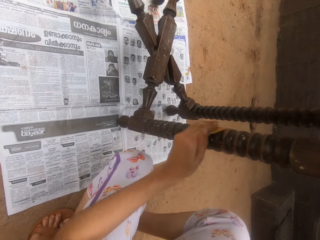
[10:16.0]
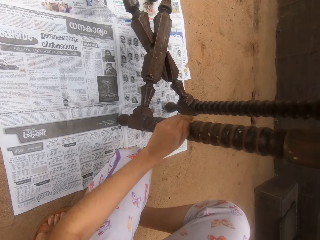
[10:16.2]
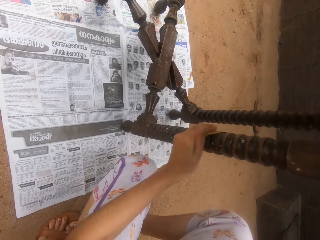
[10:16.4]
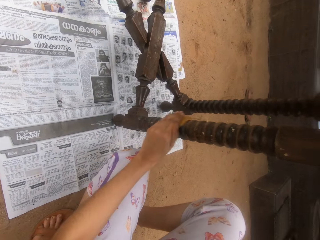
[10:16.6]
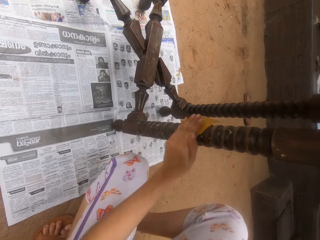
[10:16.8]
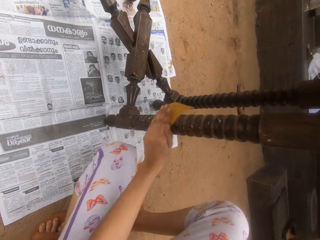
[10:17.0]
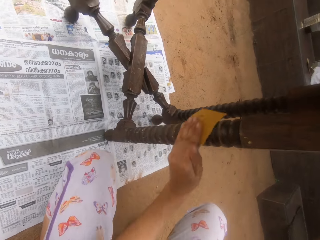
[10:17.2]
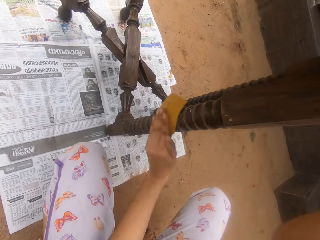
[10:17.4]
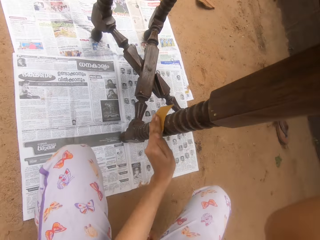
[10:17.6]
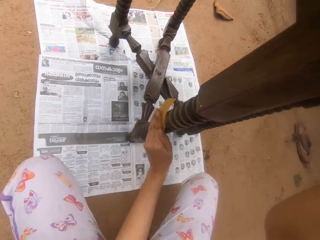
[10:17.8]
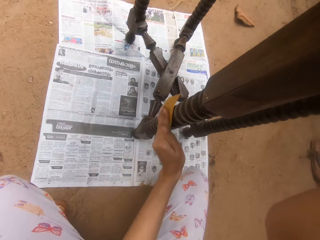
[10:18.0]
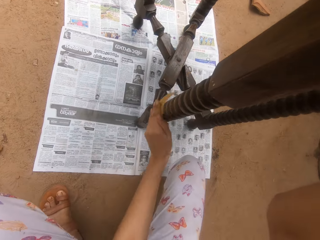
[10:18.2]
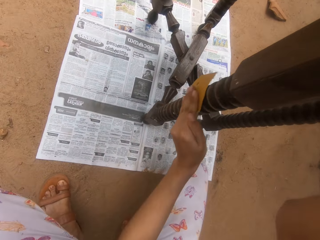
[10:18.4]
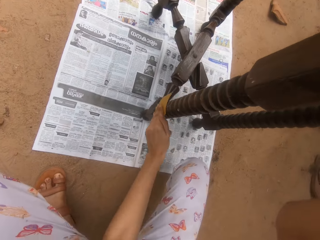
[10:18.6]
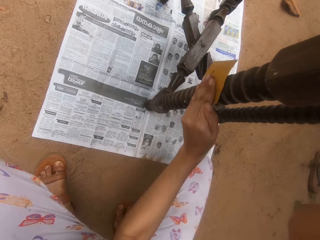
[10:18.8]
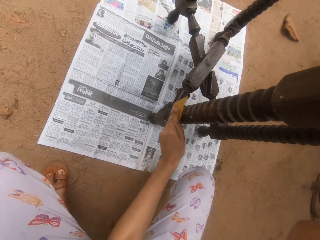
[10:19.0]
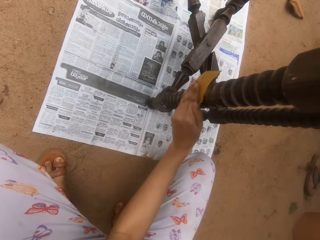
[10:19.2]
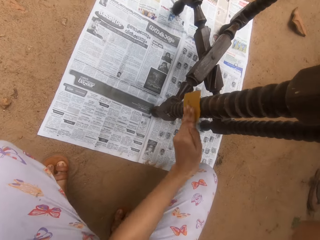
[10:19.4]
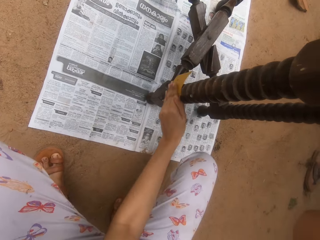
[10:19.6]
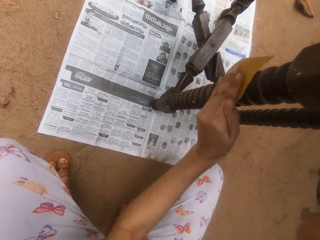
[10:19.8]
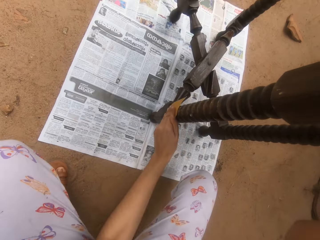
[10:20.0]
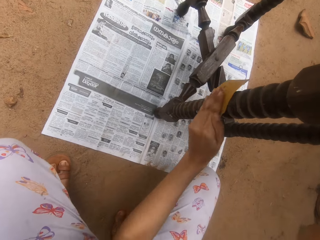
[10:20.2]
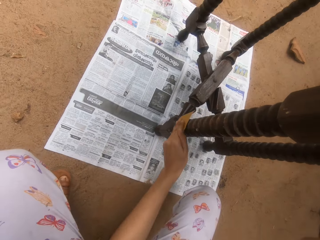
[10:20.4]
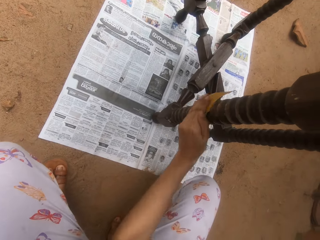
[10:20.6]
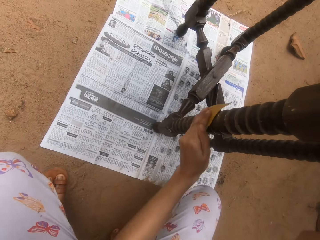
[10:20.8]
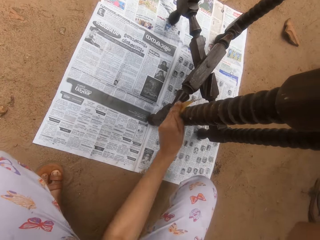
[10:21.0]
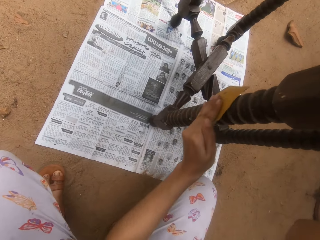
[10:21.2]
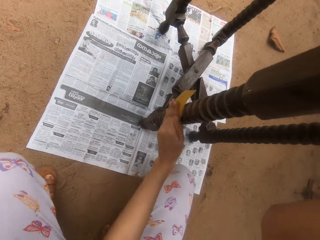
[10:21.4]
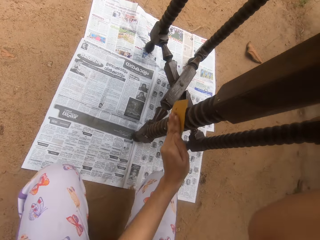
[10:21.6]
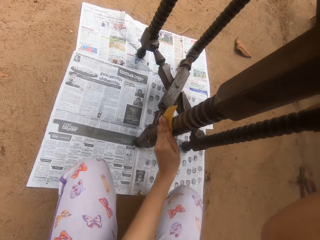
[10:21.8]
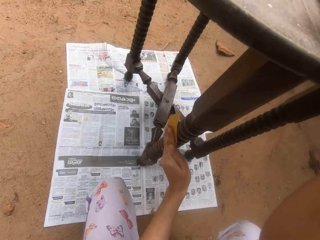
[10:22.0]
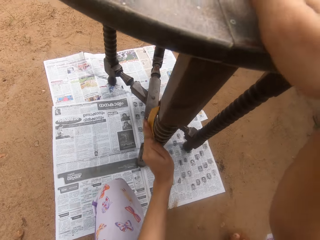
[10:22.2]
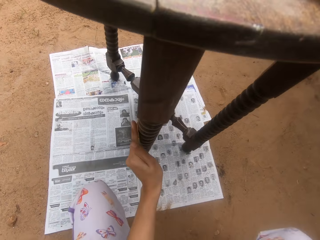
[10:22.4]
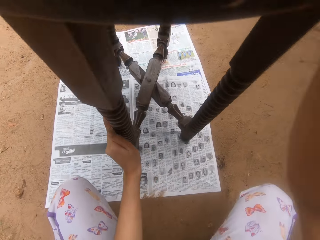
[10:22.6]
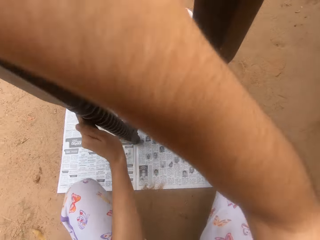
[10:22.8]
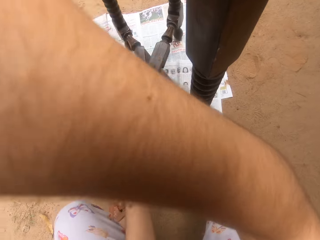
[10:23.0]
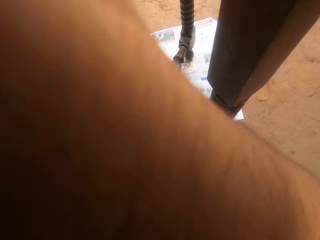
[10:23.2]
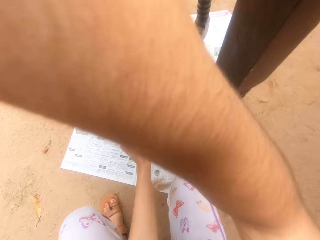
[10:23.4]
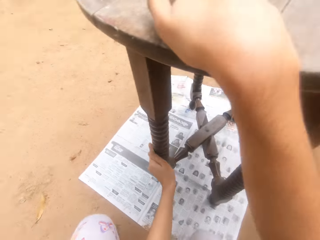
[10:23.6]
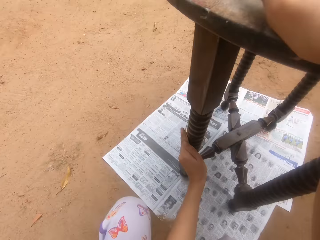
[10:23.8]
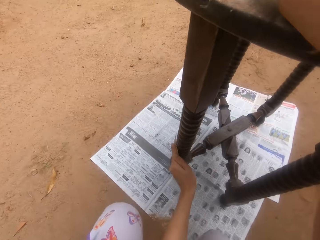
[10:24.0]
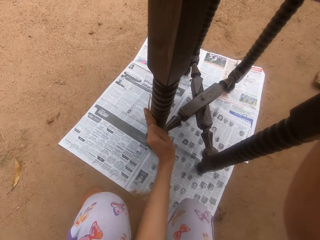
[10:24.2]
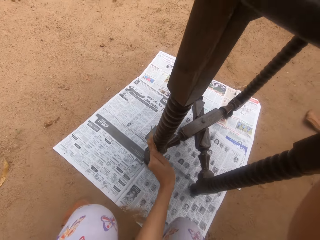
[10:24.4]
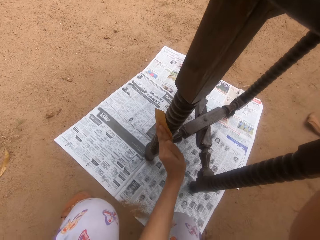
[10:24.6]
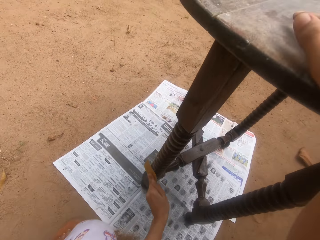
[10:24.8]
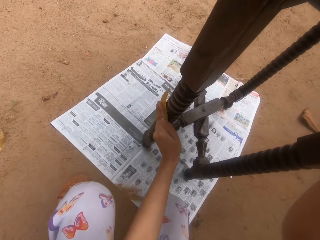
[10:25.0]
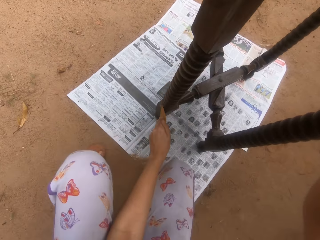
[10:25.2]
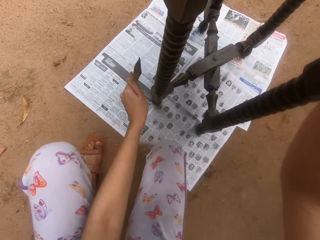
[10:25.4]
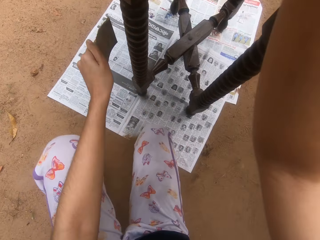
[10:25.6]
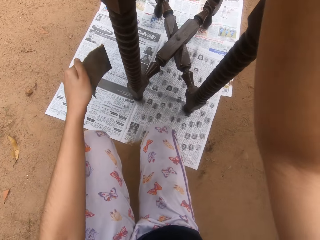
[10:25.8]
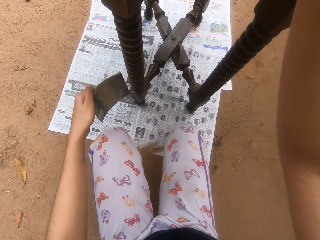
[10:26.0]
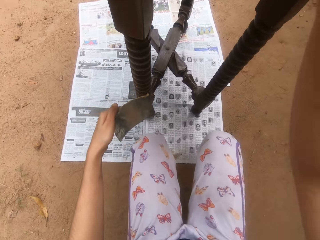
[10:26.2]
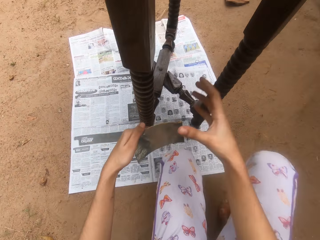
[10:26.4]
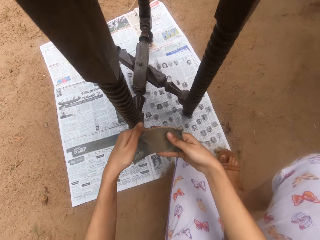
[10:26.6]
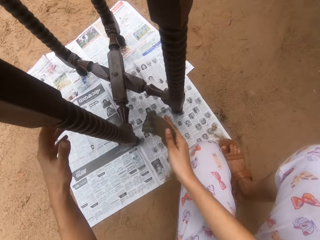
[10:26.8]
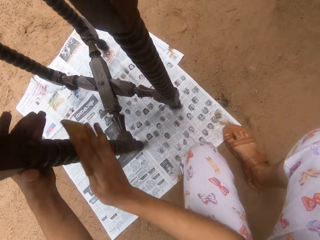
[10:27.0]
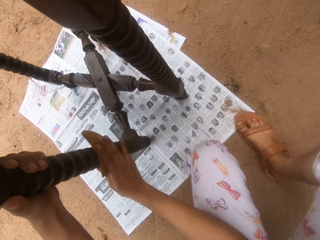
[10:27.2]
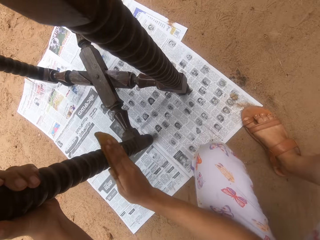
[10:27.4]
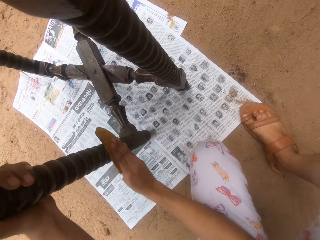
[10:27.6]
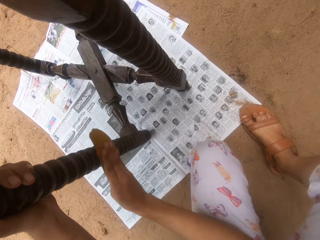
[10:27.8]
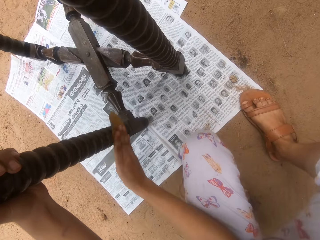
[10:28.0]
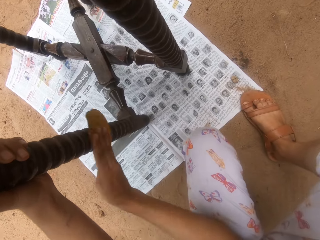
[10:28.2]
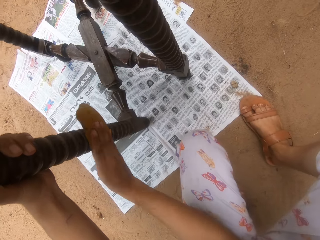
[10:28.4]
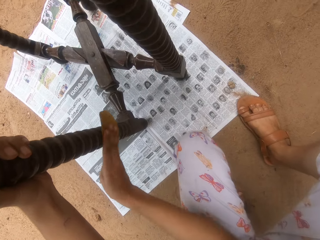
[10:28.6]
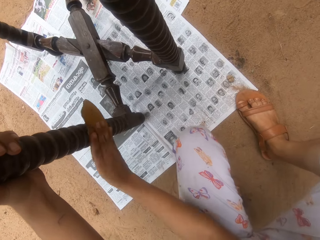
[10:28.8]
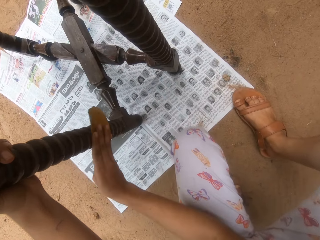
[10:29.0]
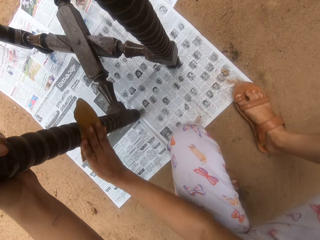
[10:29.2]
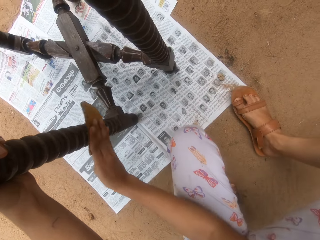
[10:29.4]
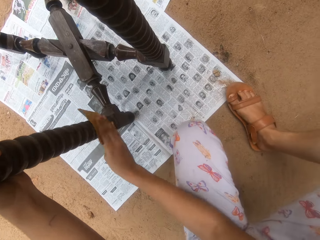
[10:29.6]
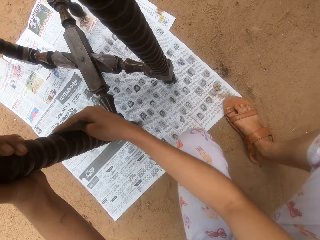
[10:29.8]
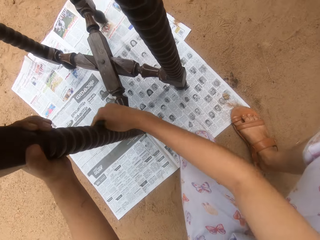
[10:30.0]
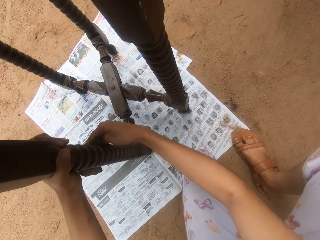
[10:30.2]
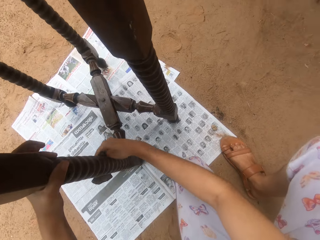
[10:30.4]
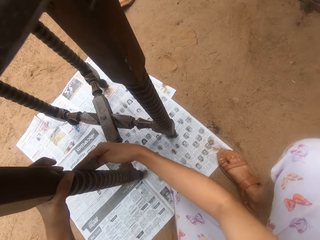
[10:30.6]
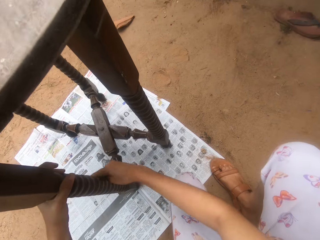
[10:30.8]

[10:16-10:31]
The camera wearer raises a hand. They scrub a table. They move. They scrub the table.

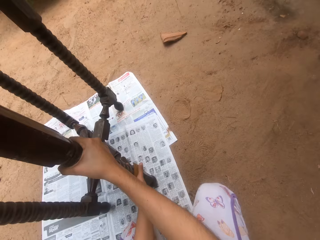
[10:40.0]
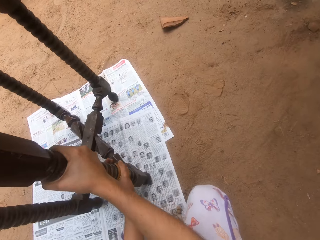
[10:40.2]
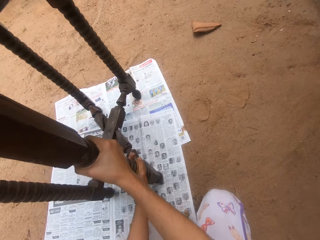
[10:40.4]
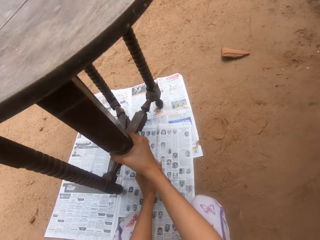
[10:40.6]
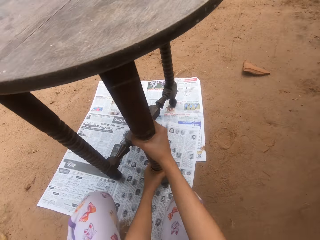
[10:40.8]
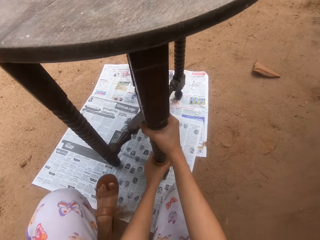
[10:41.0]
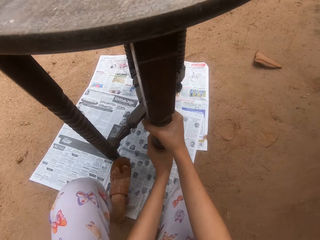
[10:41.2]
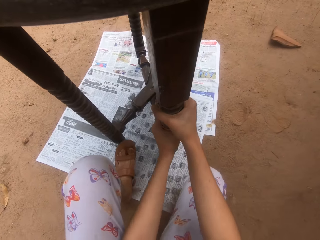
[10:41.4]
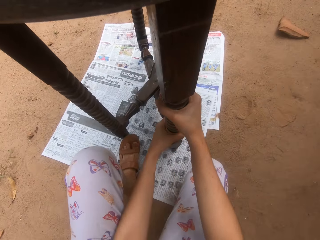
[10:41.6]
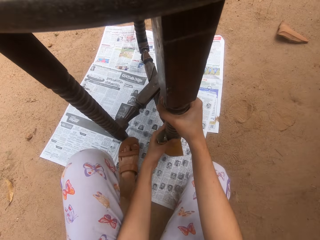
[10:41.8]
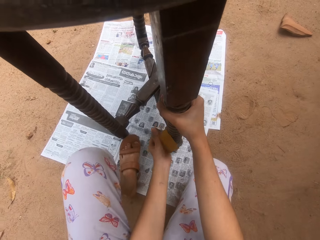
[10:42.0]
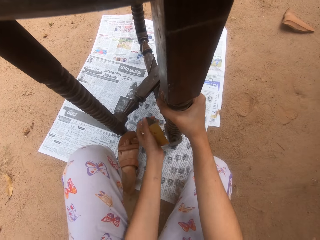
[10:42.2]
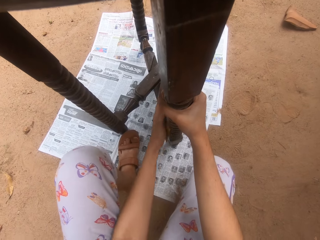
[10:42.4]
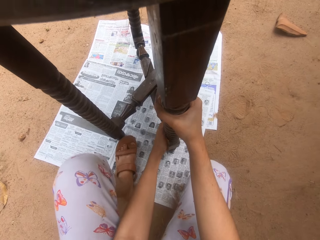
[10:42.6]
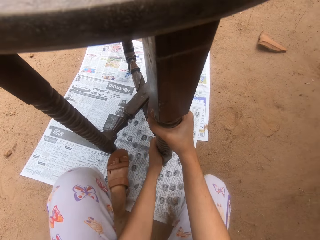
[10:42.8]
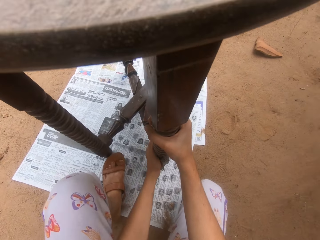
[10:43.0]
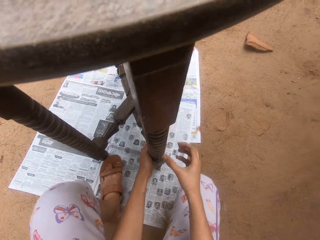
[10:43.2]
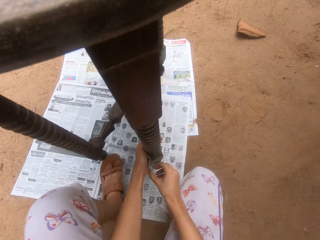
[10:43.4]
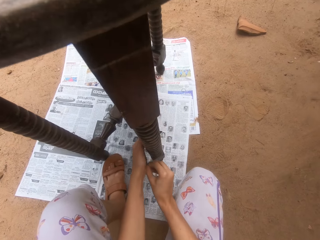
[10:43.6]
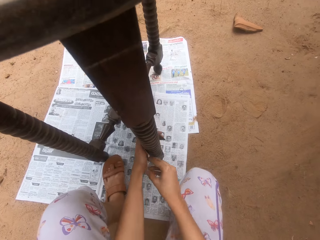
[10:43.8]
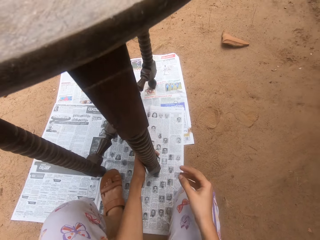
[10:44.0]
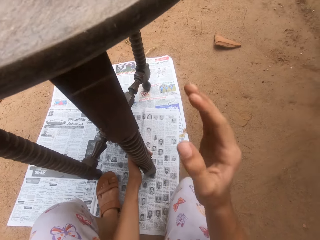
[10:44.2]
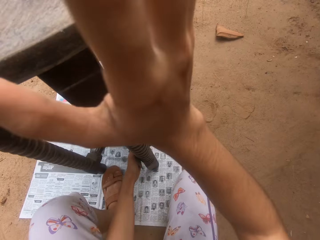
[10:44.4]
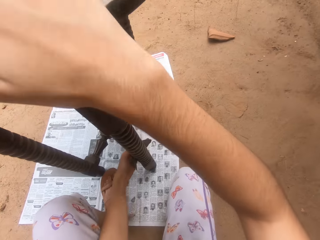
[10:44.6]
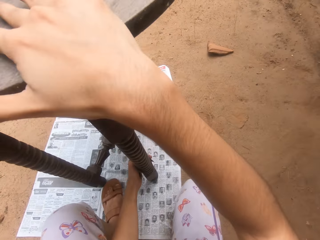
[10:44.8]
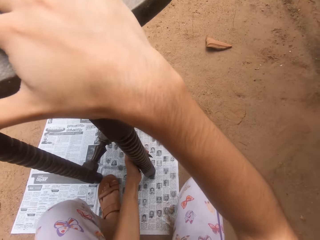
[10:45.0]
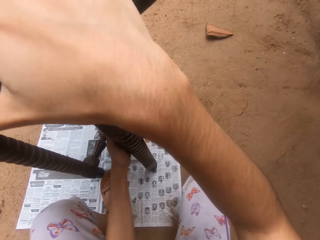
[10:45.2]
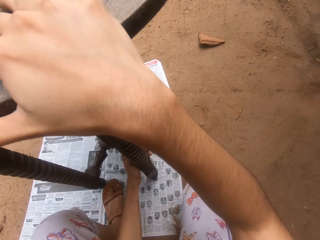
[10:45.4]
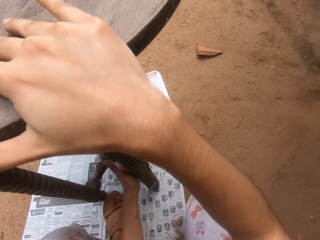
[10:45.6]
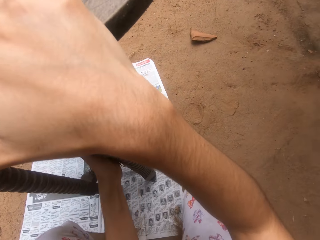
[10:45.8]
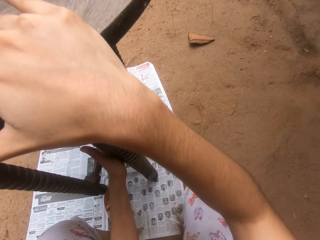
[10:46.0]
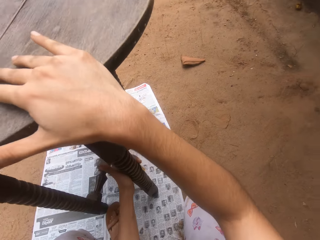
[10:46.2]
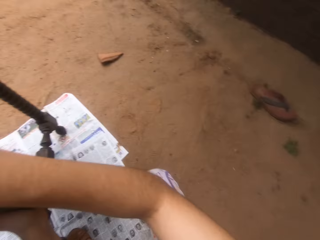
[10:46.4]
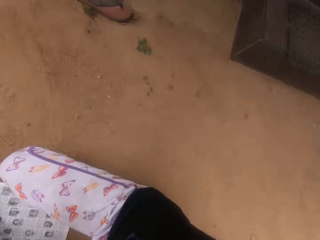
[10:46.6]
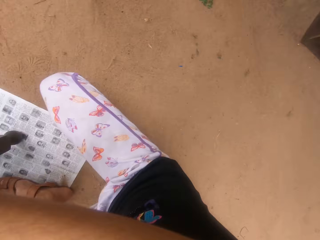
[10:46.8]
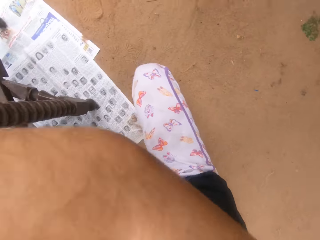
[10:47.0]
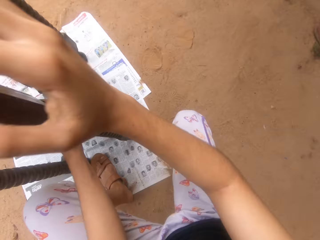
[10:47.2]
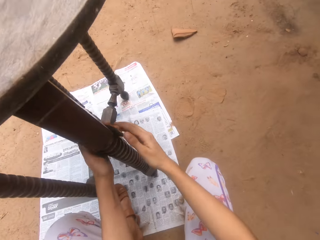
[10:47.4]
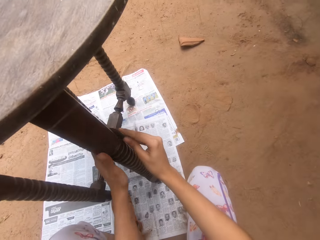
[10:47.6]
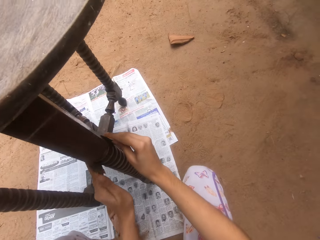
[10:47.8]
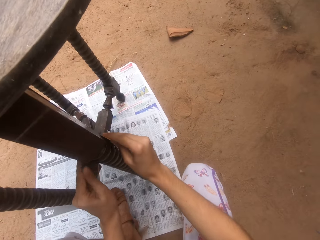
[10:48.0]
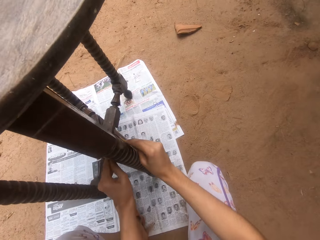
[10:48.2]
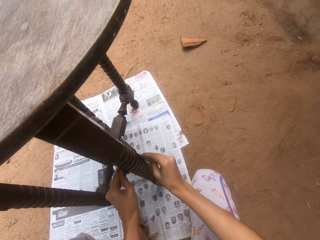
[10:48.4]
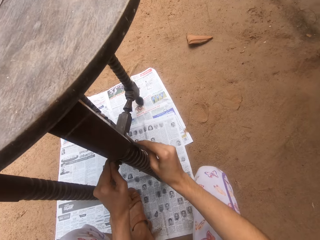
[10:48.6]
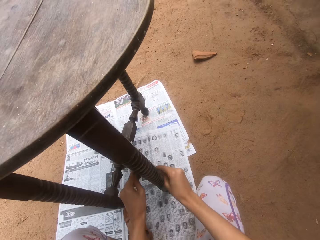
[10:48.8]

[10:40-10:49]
The camera wearer moves. They scrub a table. They hold the table with the right hand. They drop the hand.
